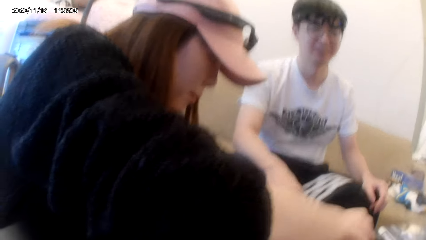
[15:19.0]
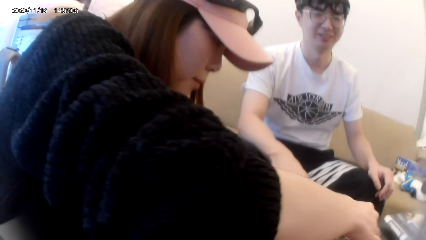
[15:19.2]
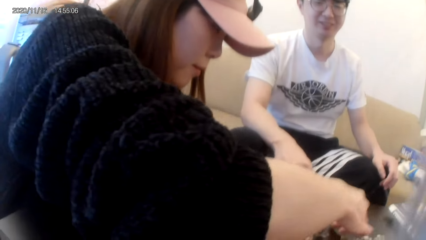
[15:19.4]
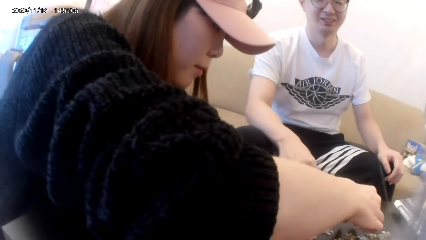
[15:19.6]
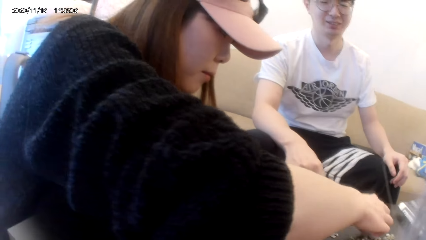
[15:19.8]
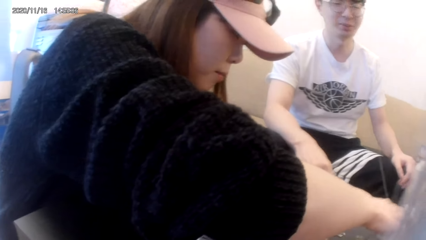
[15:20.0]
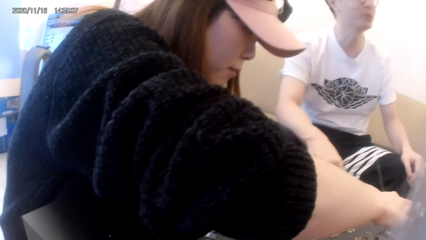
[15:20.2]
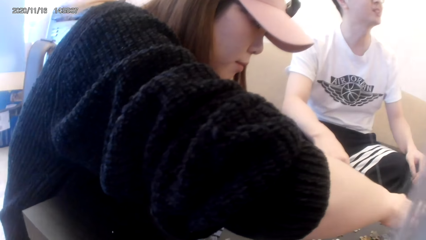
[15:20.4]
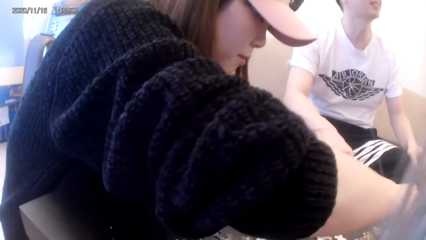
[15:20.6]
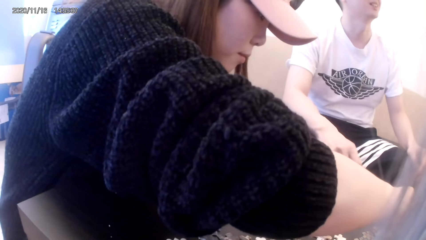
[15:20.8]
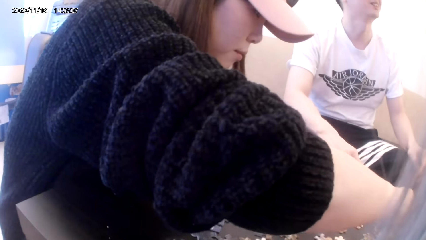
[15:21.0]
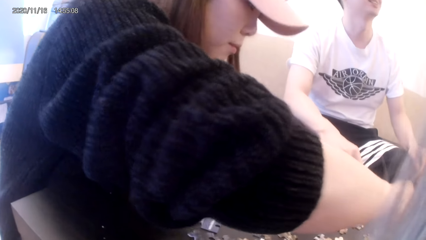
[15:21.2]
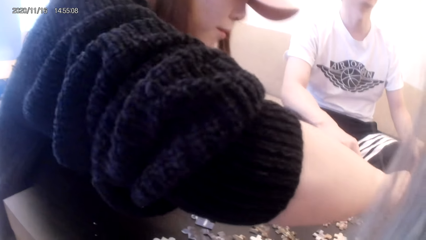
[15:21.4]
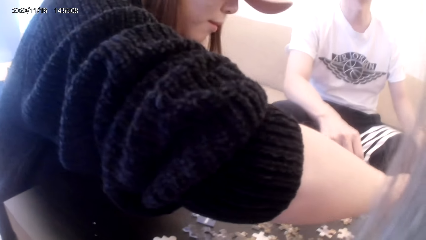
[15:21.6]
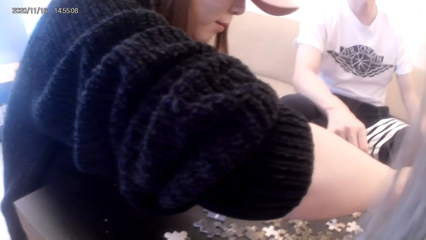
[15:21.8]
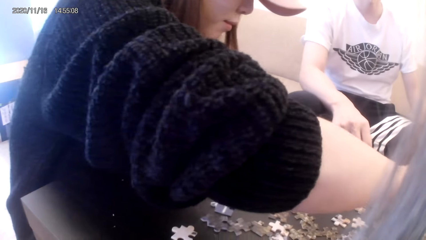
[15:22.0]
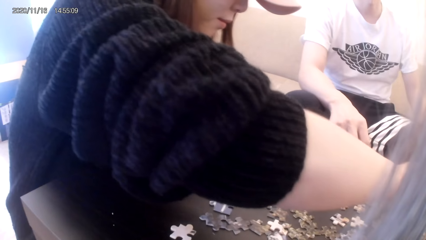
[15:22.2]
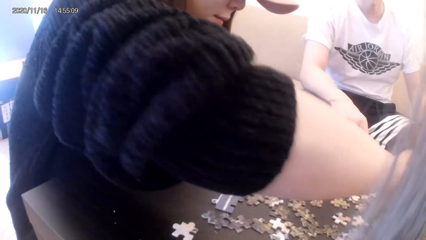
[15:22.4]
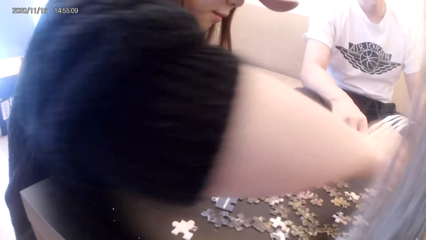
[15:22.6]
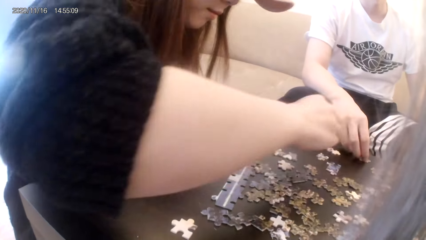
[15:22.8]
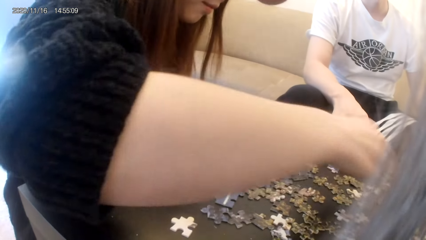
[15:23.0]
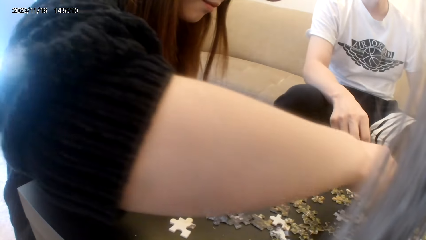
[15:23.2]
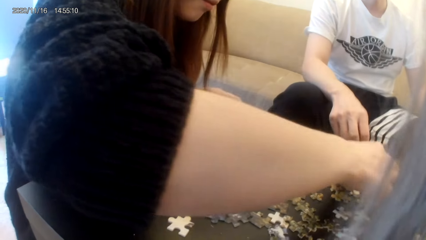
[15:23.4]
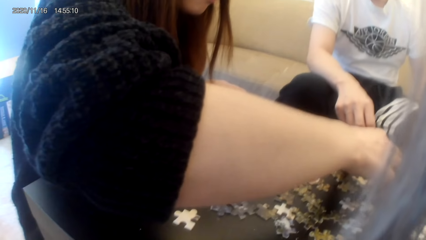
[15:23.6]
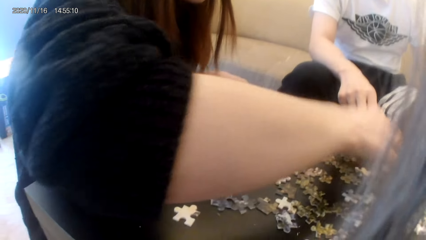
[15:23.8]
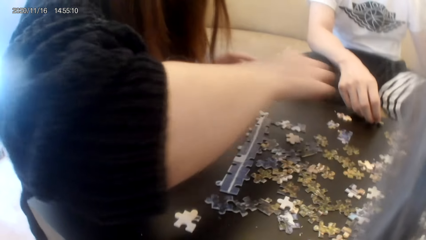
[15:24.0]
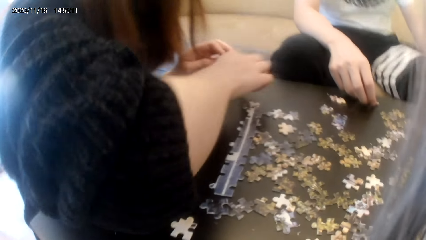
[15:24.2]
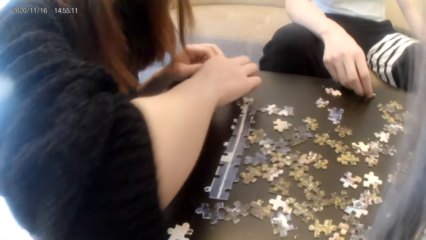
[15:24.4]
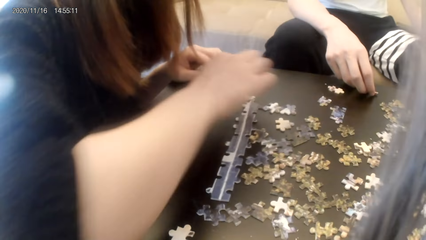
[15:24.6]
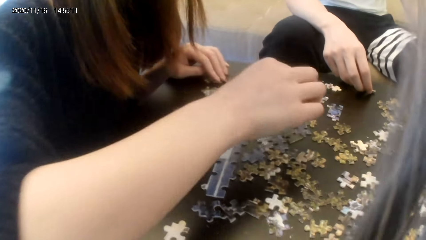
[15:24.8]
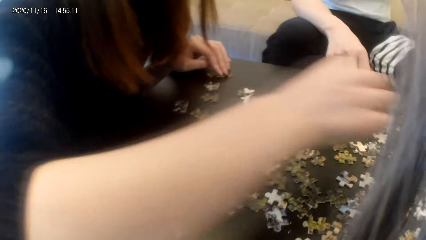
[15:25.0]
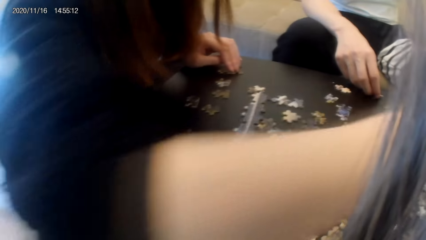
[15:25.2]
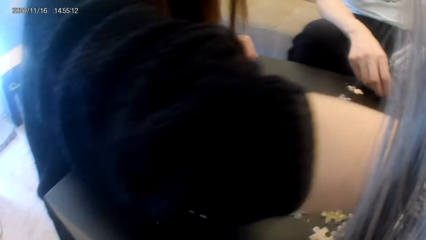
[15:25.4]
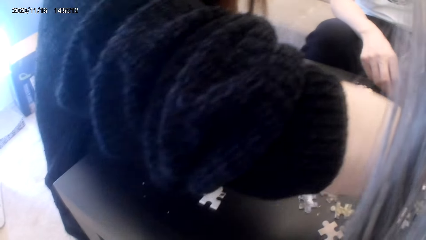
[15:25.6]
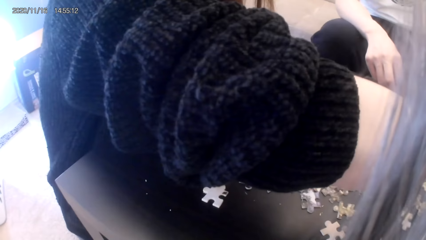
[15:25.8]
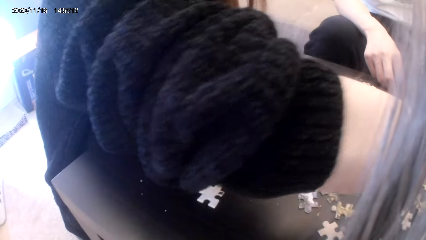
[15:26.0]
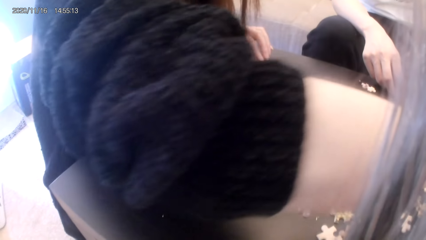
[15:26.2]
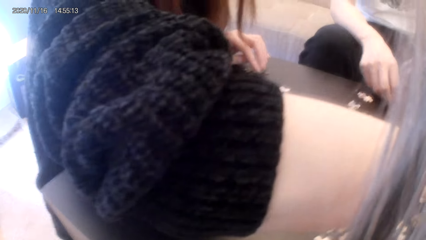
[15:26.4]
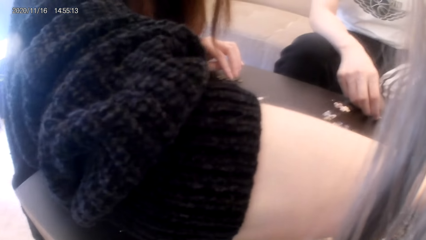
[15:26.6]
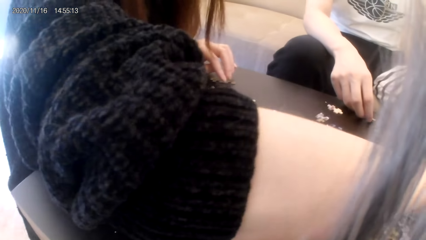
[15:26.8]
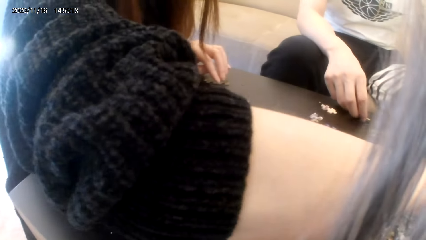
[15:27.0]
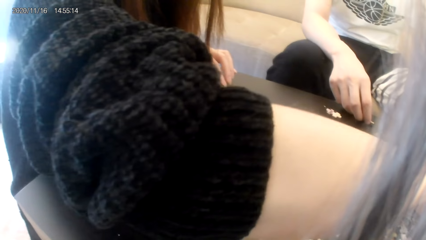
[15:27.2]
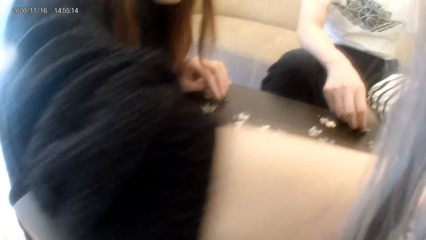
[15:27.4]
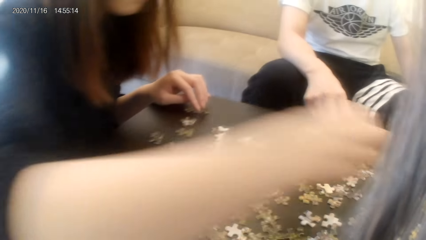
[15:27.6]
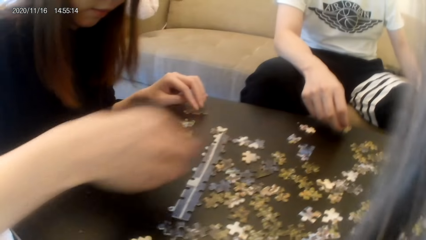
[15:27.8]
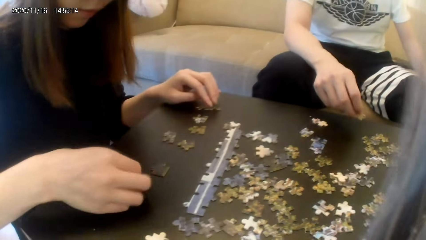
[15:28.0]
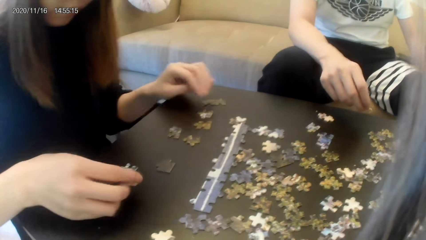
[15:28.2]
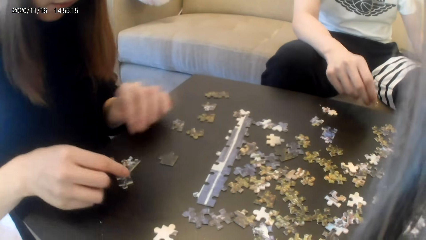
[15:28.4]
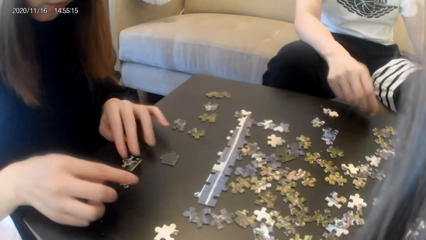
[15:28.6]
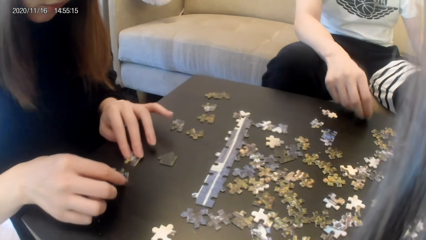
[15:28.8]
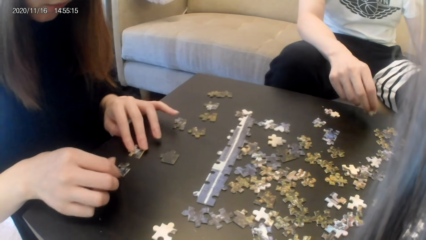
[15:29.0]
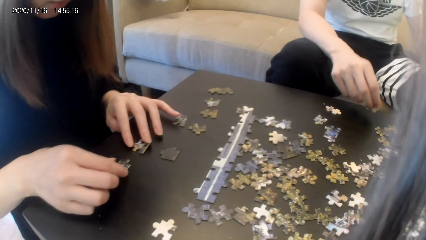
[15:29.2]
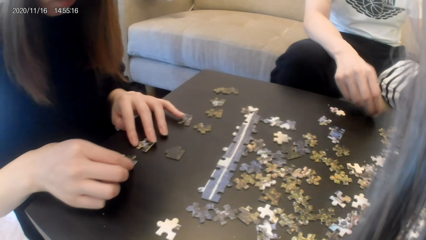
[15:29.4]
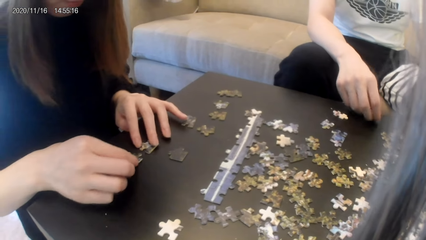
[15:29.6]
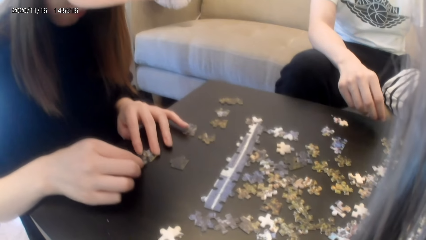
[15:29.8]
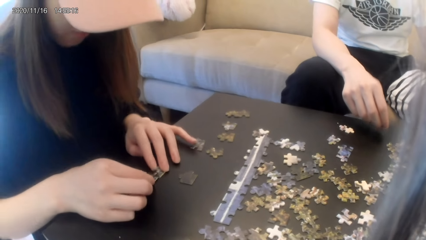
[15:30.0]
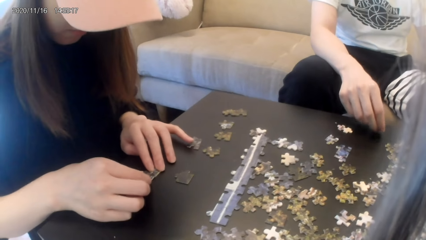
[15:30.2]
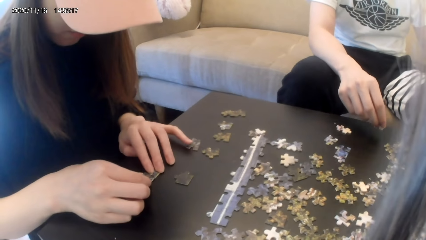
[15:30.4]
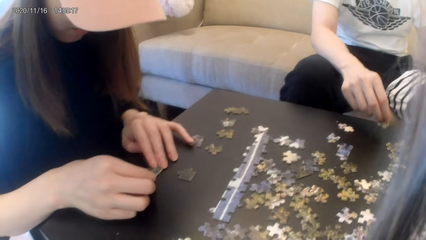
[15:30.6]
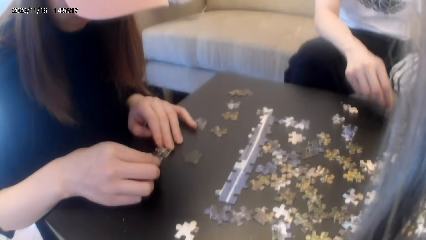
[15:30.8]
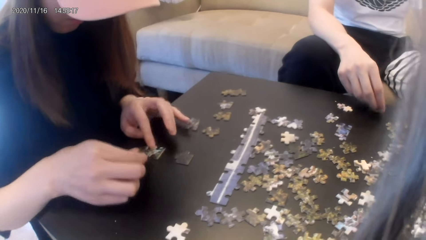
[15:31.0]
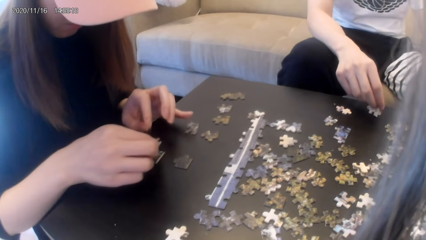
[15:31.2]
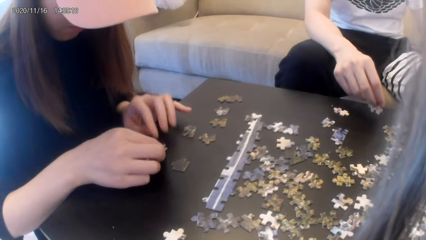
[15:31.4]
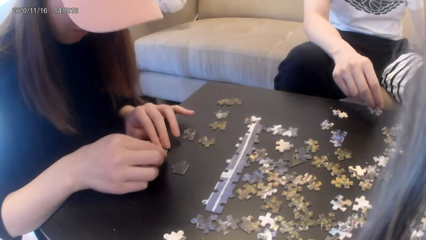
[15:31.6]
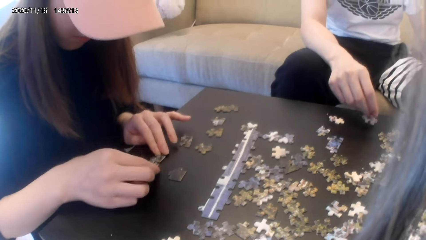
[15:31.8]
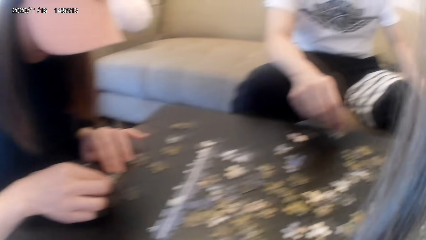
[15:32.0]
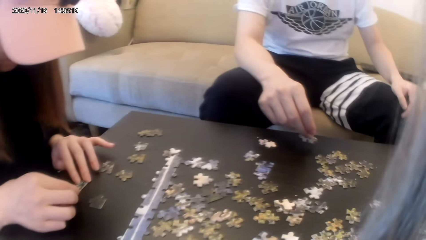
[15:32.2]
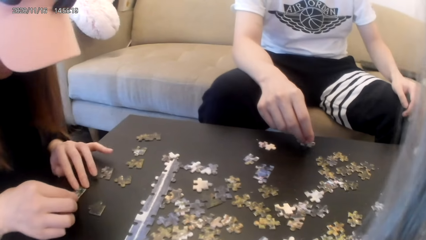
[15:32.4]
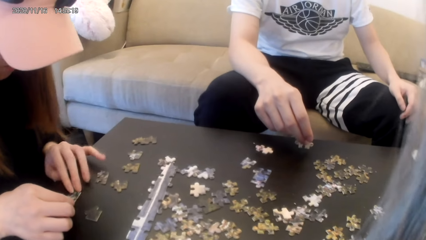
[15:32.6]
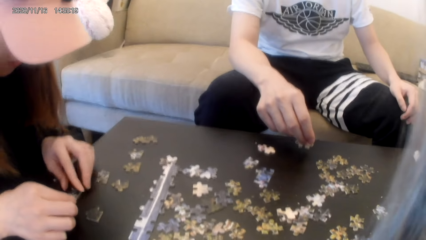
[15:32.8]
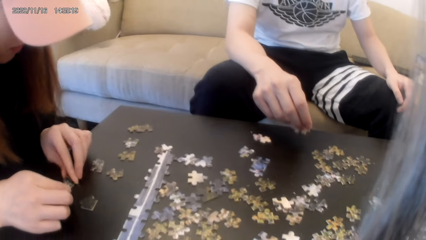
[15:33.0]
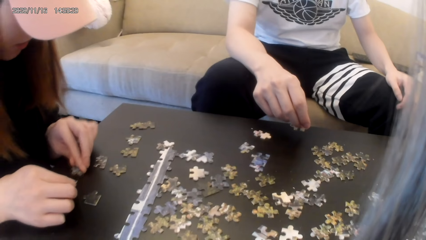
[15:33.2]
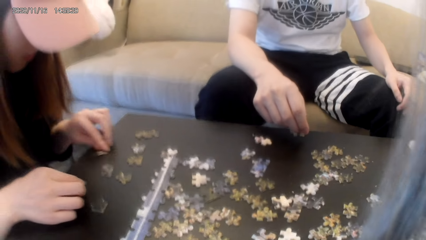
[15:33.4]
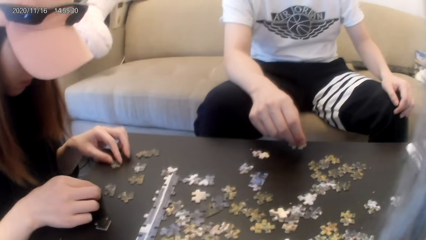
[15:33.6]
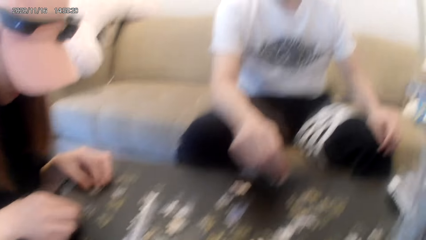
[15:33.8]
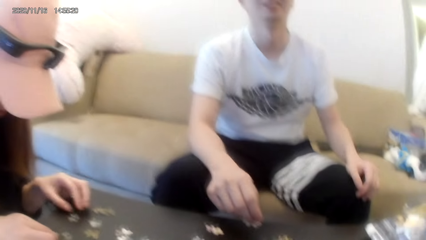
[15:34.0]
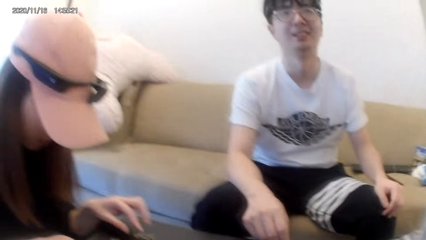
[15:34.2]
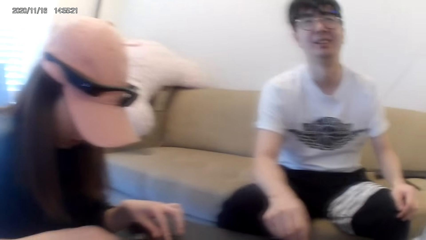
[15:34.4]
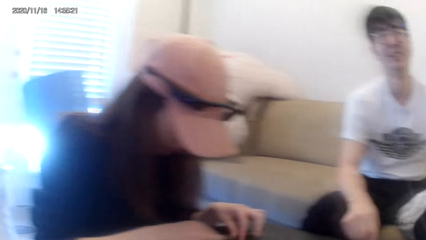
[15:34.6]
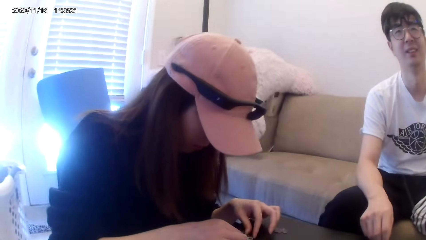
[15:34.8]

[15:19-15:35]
A man plays with the puzzle card in the hands.
